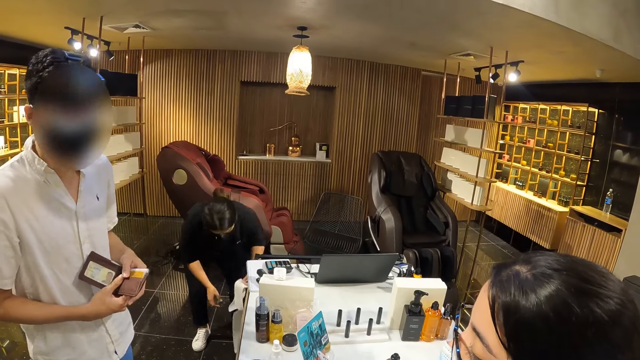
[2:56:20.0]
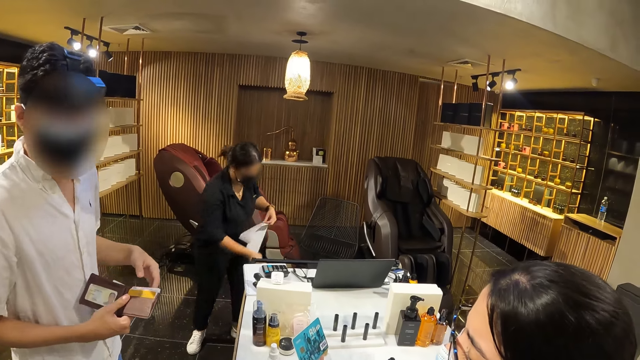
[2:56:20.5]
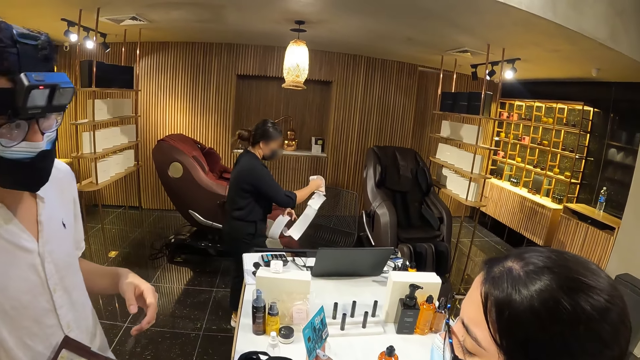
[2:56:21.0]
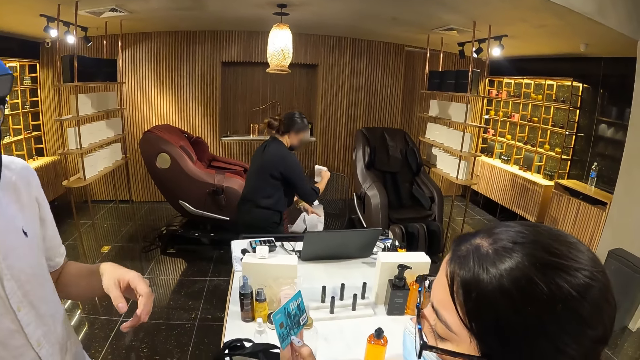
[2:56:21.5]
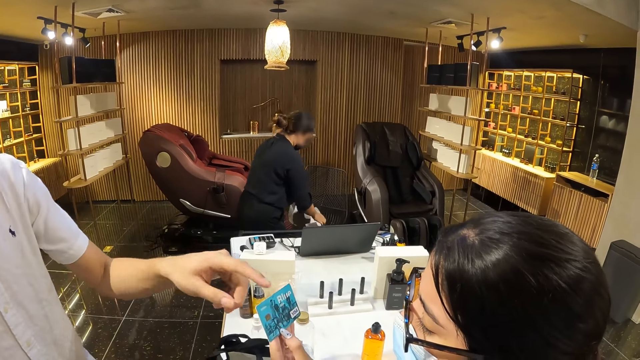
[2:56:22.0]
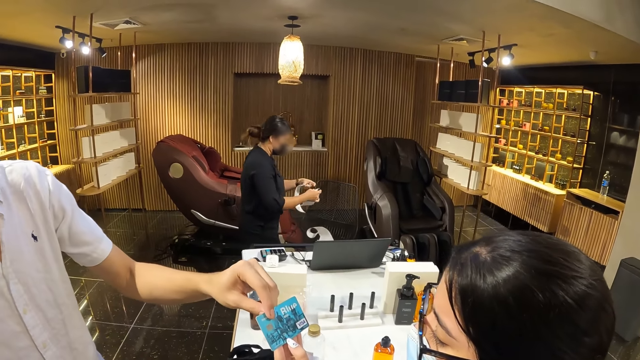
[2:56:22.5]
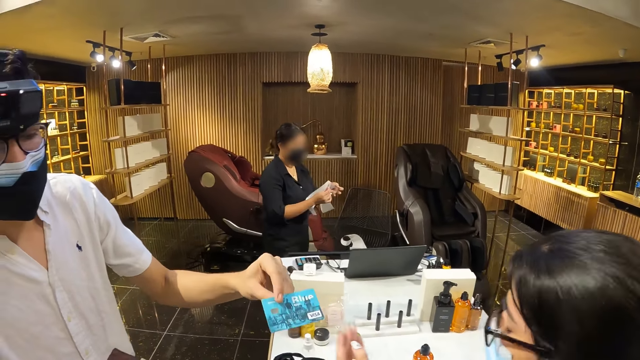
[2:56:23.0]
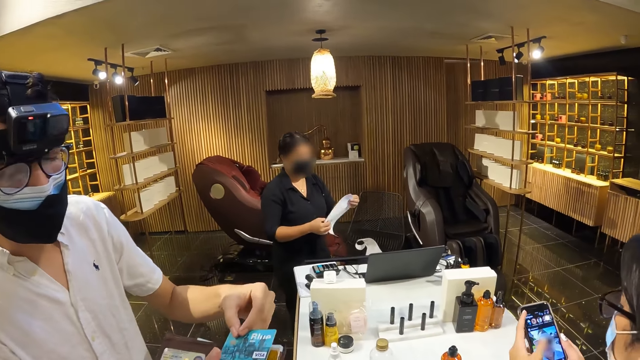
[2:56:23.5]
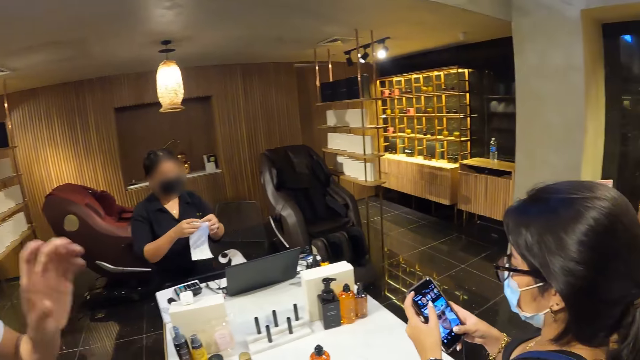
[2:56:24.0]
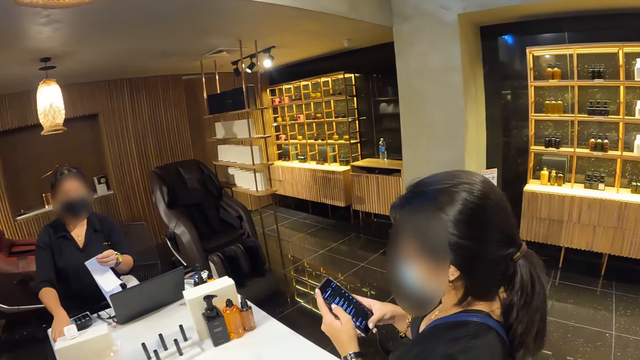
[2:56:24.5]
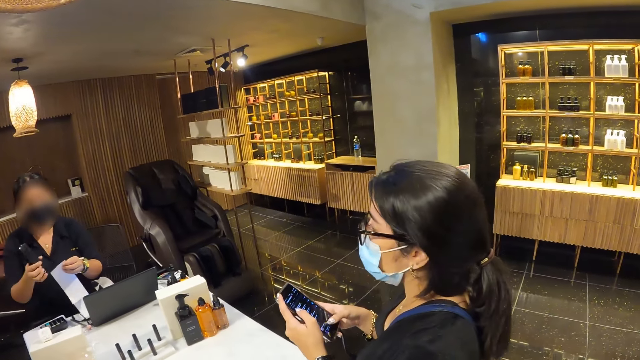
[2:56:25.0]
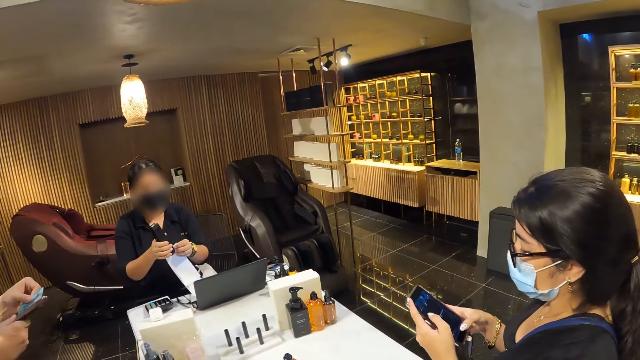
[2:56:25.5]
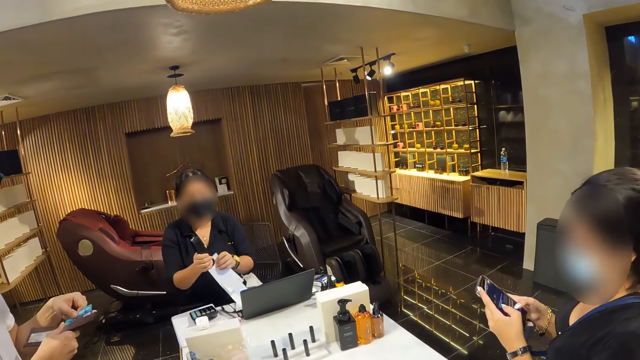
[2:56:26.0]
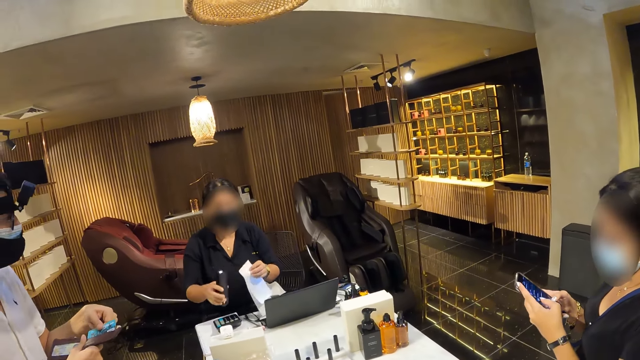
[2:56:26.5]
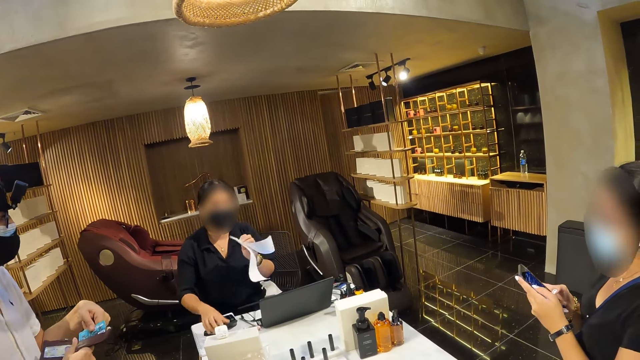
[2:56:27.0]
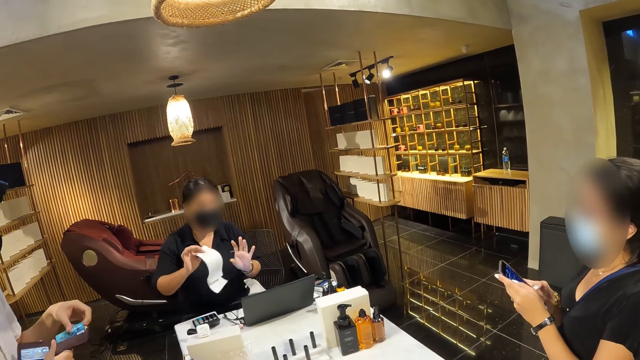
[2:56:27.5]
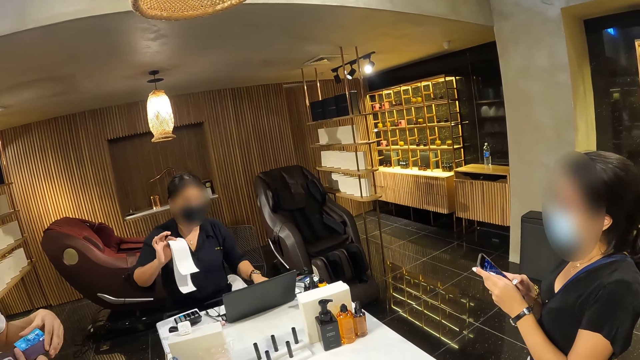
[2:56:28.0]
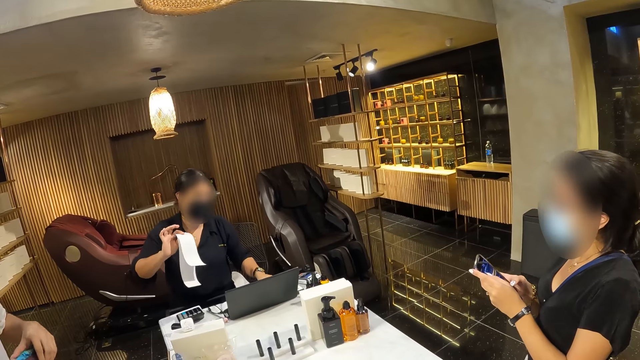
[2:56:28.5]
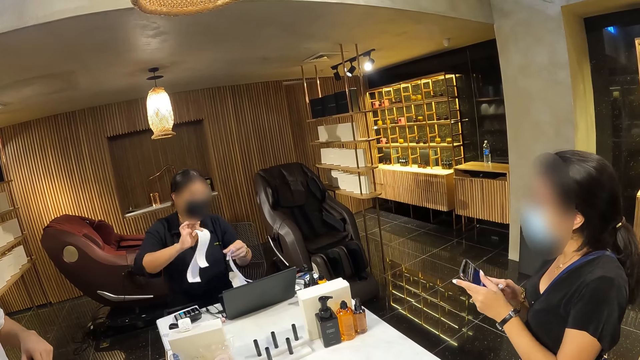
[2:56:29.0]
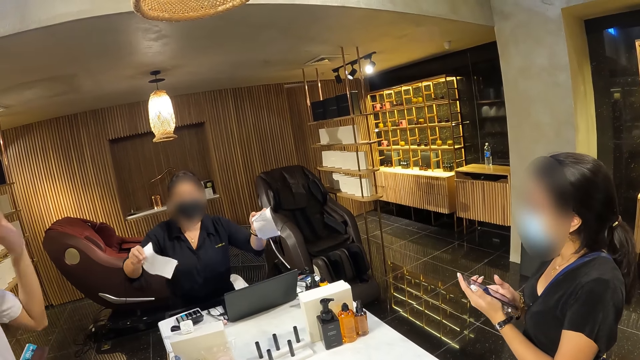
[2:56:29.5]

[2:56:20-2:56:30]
A woman detaches a section of the receipt roll in her left hand with her right hand and drops the receipt in her right hand on the chair. The man collects the credit card from another woman with his left hand. The first woman detaches a section of the receipt roll in her left hand with her right hand and holds the receipt with her hands. The other woman holds the phone with both hands and operates the phone in her hands with her thumbs. The first woman passes the receipt in her right hand to her left hand, picks up the stapler from the table with her right hand and staples the receipt in her left hand with the stapler in her right hand. The man puts the credit card in his left hand in the wallet in his right hand. The first woman drops the stapler in her right hand on the table, passes the receipt in her left hand to her right hand and picks up the receipt from the table with her left hand. The first woman converses with the other woman.

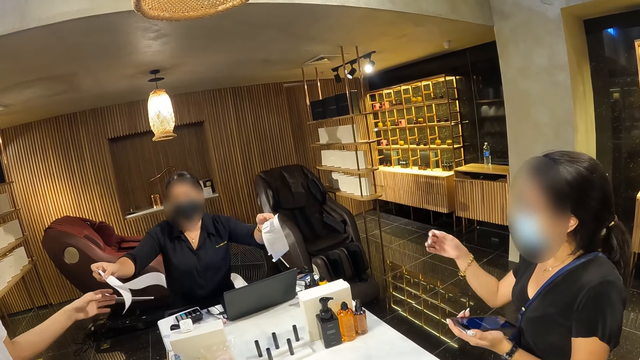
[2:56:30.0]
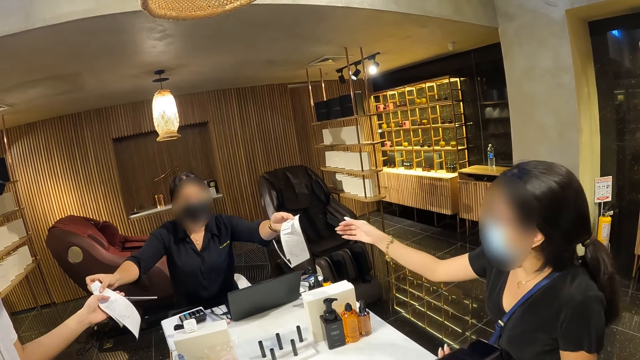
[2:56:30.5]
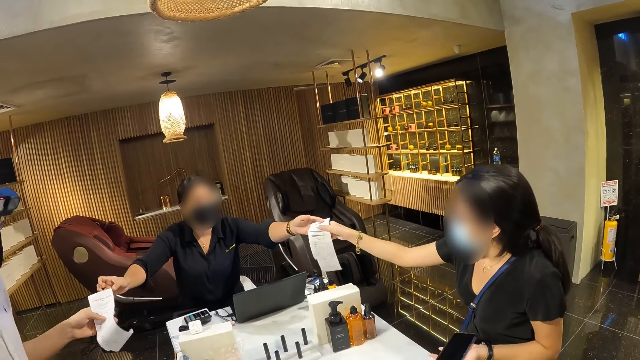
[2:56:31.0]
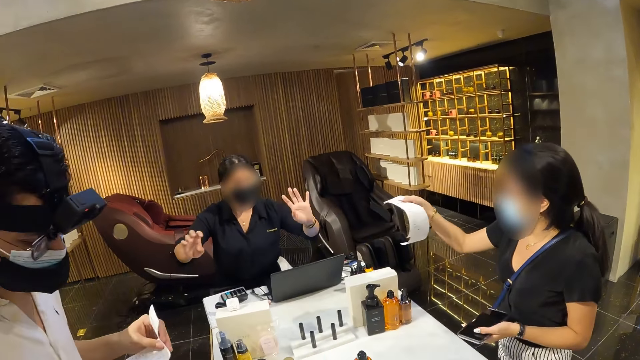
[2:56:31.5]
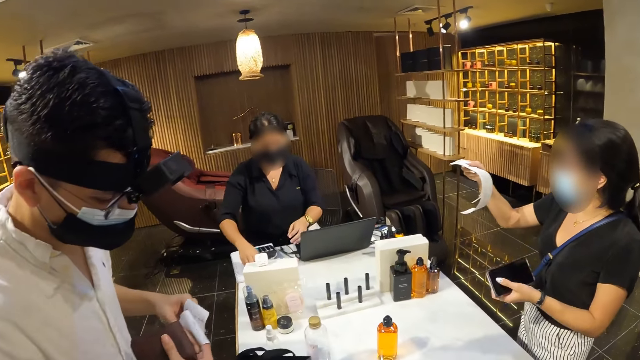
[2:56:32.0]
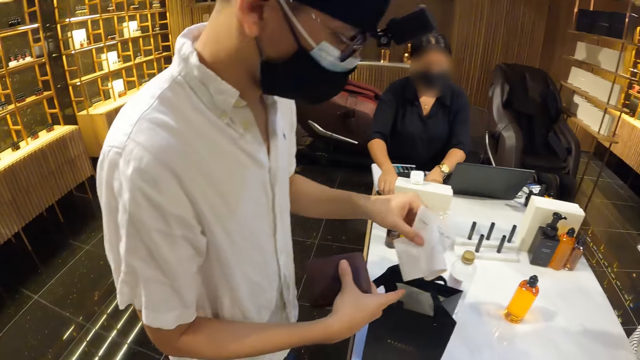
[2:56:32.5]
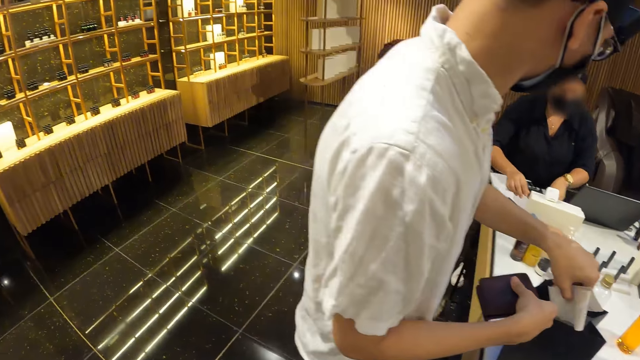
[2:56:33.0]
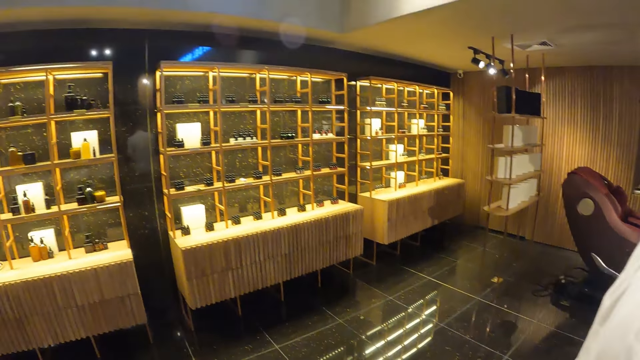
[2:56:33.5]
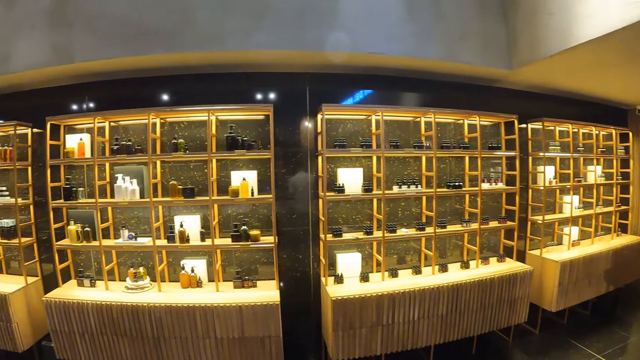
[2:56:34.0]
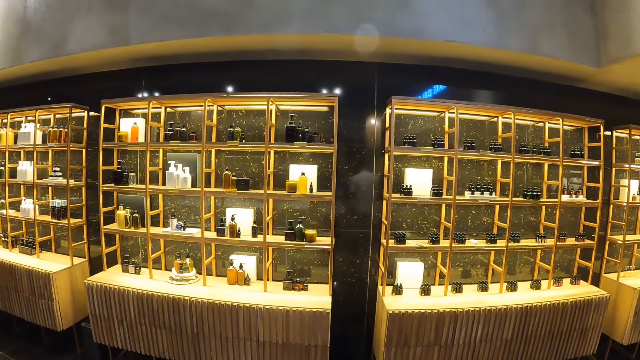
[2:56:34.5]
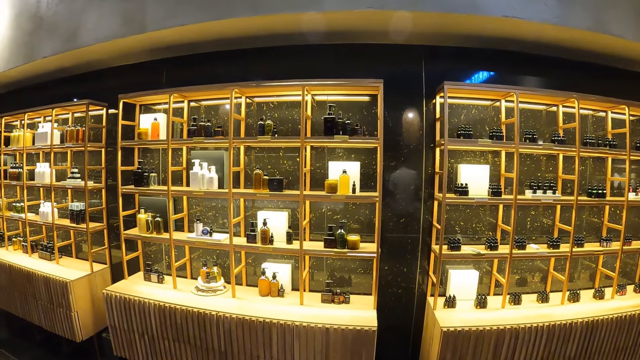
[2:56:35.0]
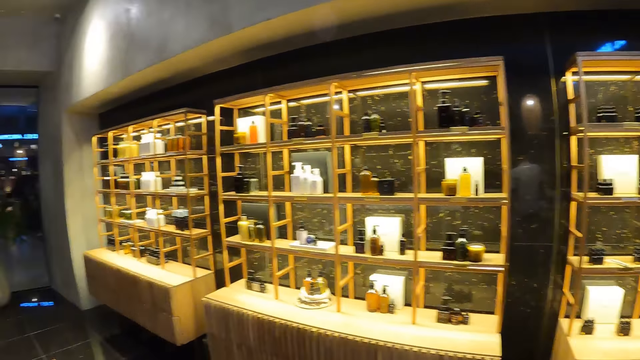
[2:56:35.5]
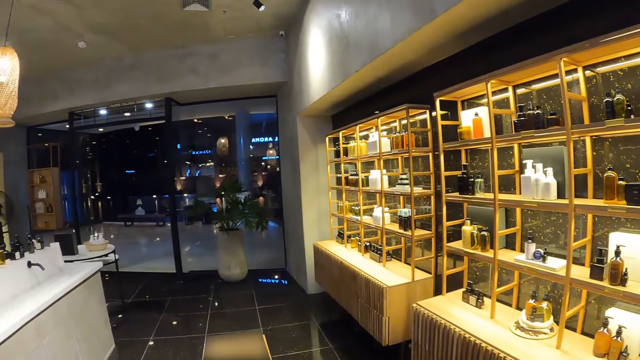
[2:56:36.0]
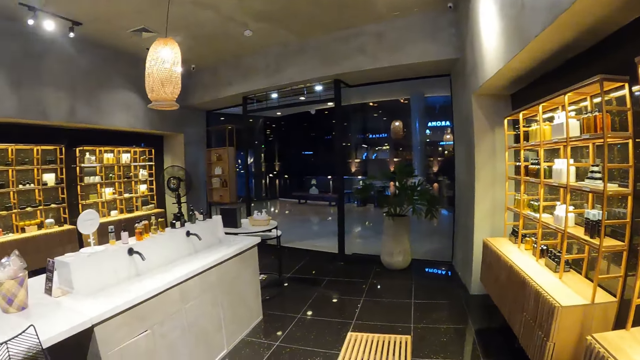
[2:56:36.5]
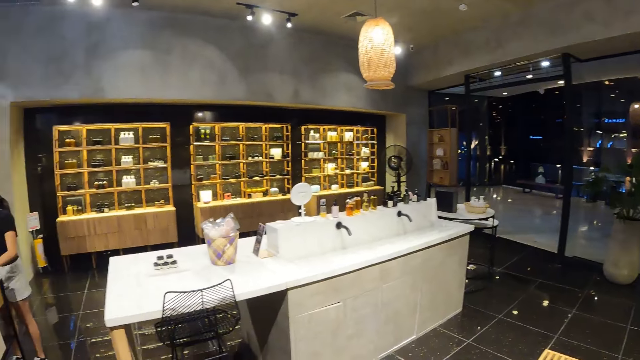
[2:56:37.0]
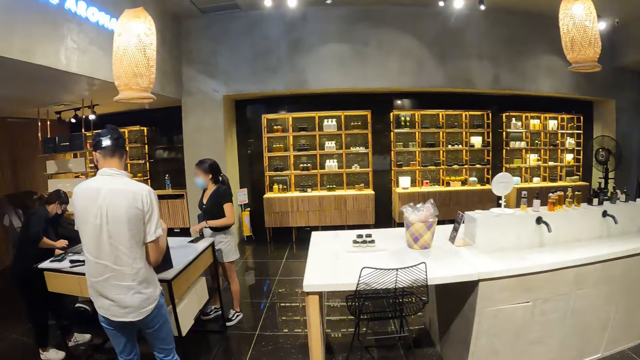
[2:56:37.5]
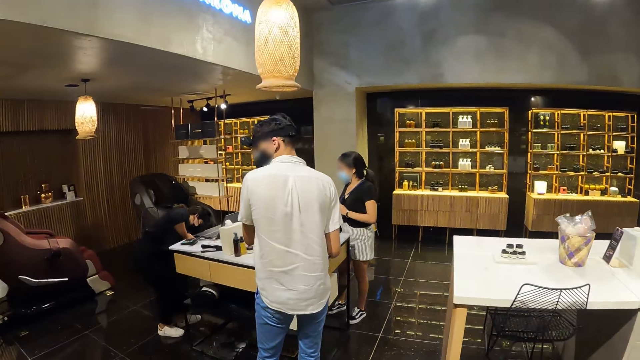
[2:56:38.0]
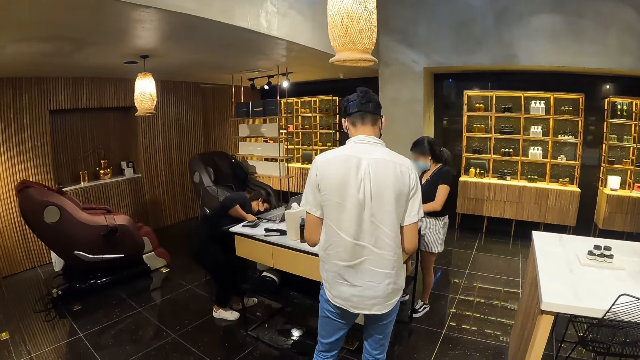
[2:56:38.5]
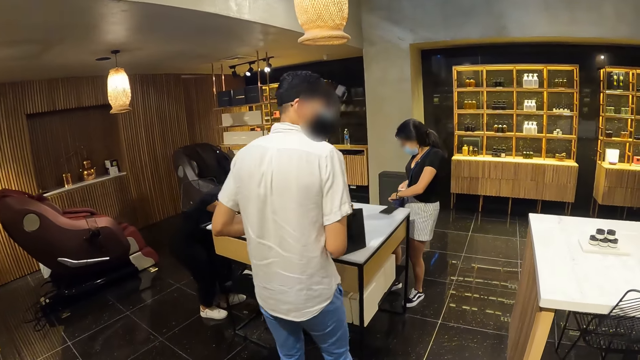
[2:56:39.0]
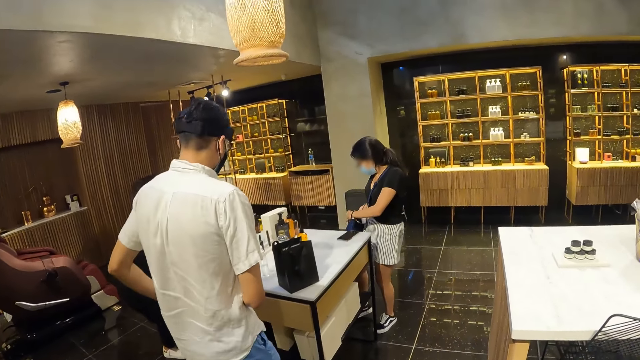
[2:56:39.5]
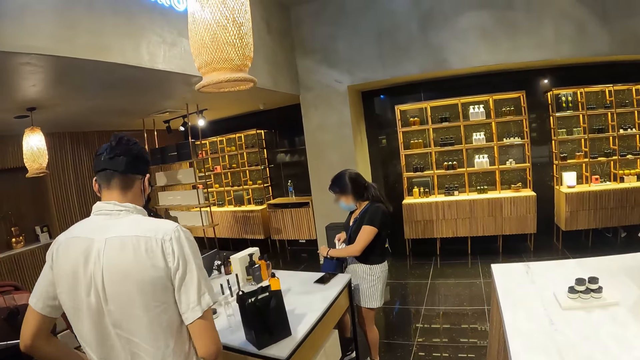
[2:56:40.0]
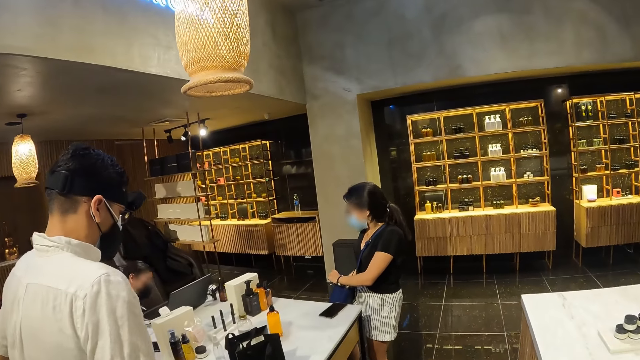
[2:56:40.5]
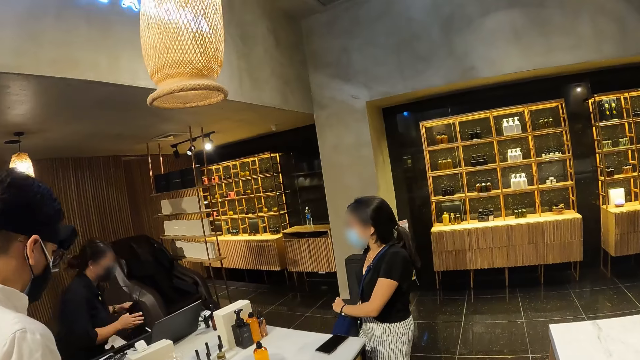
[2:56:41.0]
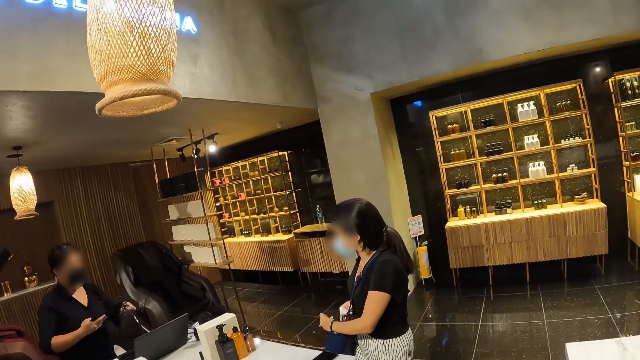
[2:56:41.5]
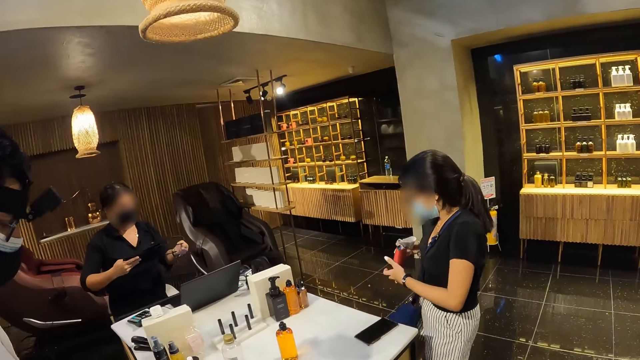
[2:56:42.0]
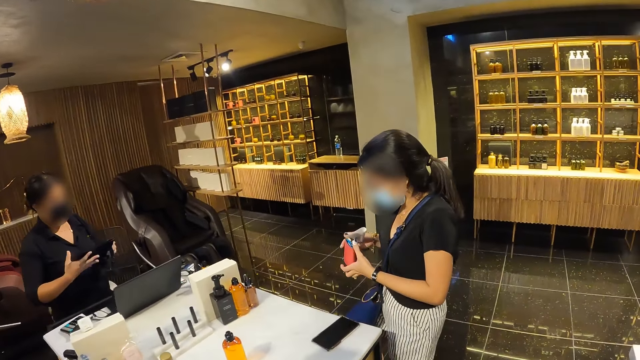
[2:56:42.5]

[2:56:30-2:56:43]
A woman converses with a man. The woman passes the receipt in her right hand to the man. The woman passes the receipt in her left hand to another woman. The man folds the receipt in his left hand. The first woman moves the stapler on the table with her right hand. The man holds a paper bag on the table with his right hand and puts the receipt in his left hand in the paper bag on the table. The camera wearer looks around. The other woman places the phone in her left hand on the table and puts the receipt in a pouch. The first woman picks up a paper bag from the floor with her left hand and holds the paper bag with both hands. The other woman removes a wallet from the crossbody bag across her chest with her right hand and holds the wallet with both hands.
